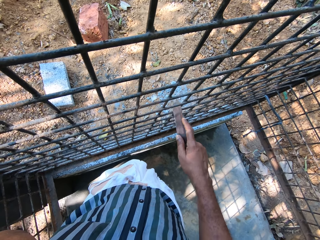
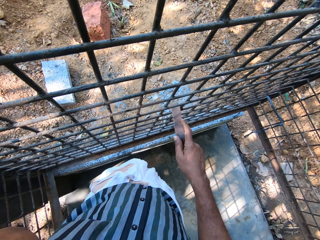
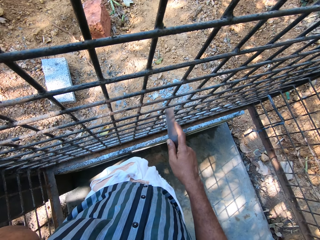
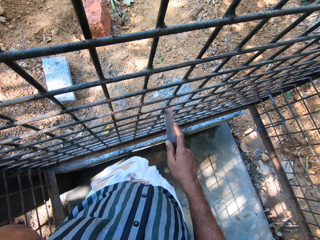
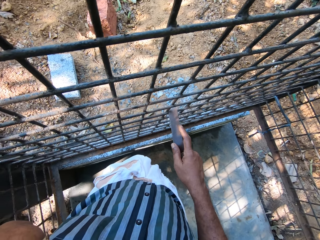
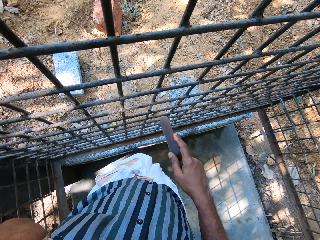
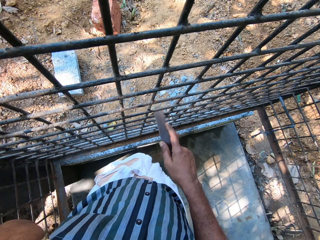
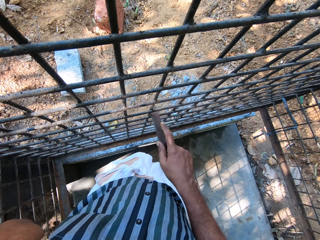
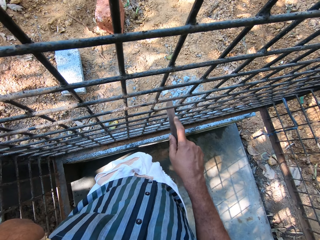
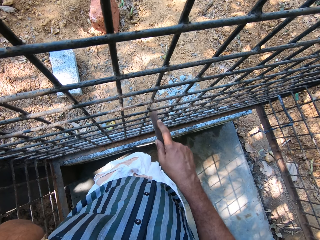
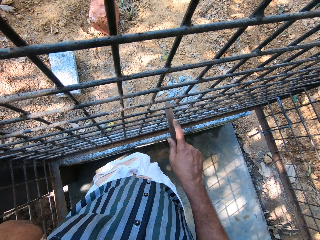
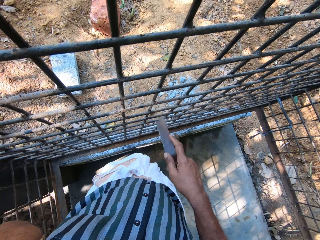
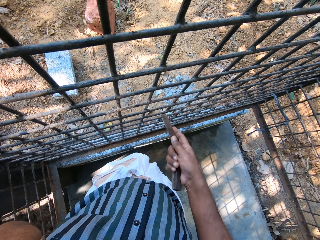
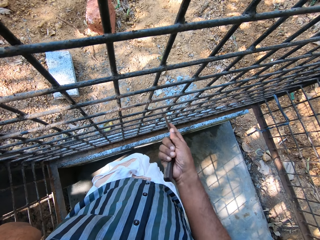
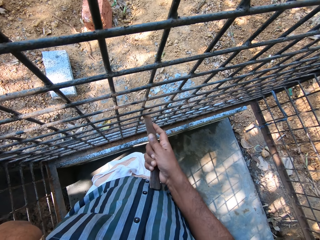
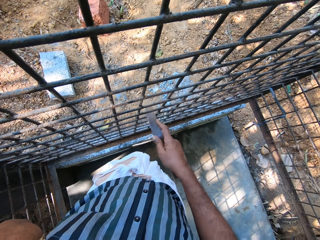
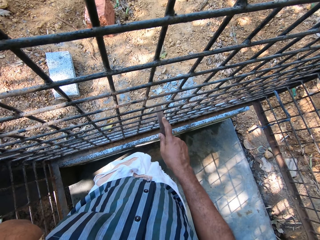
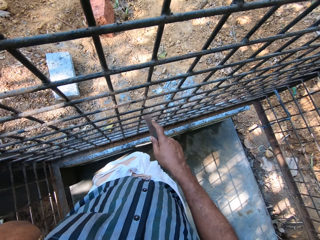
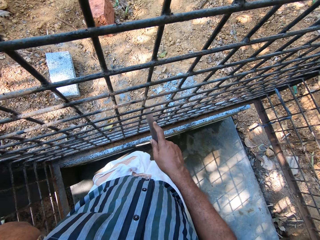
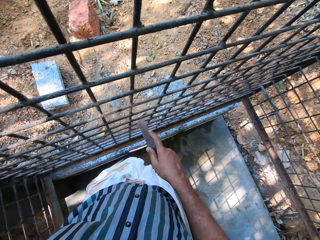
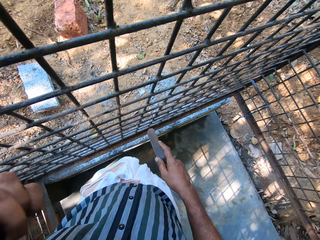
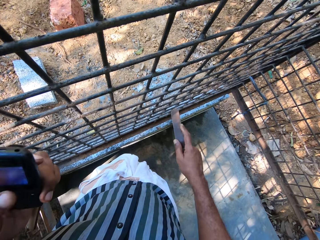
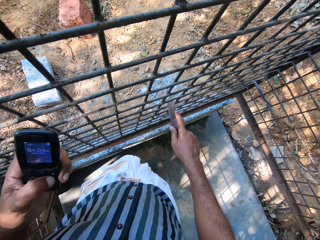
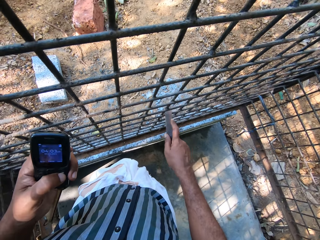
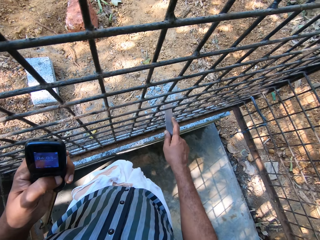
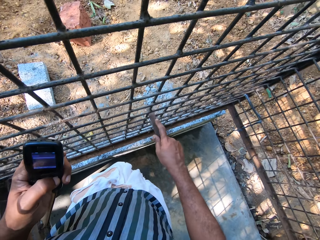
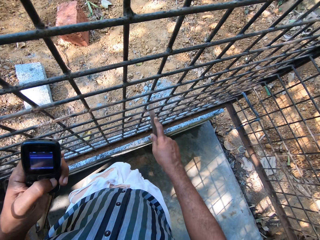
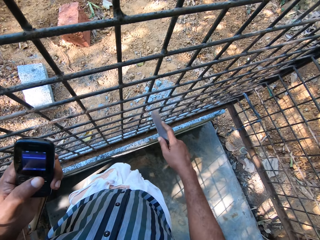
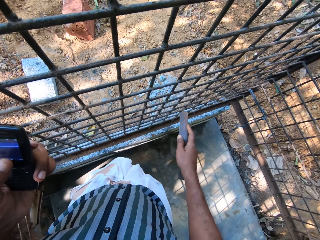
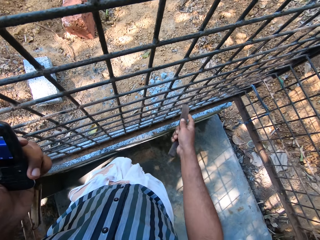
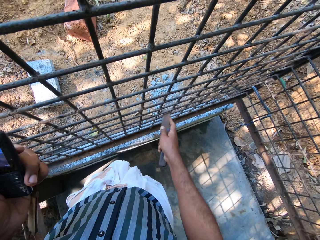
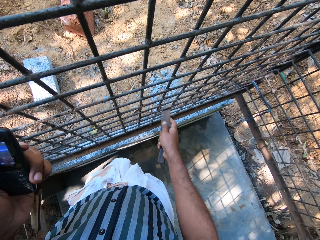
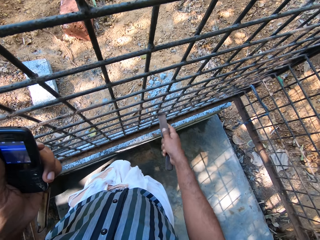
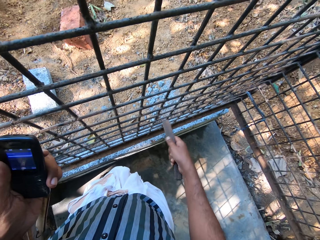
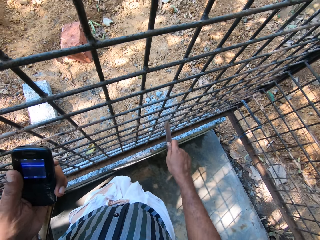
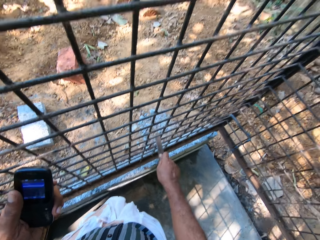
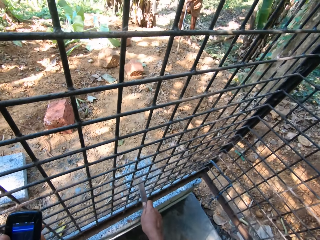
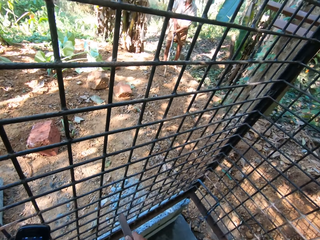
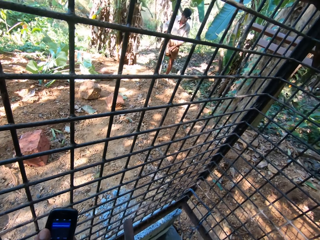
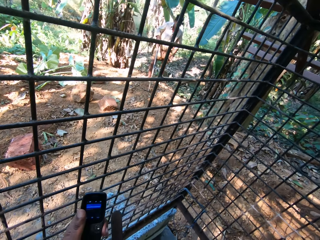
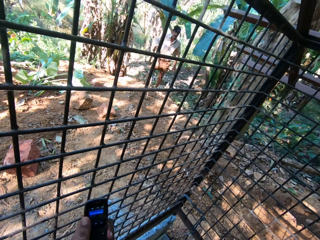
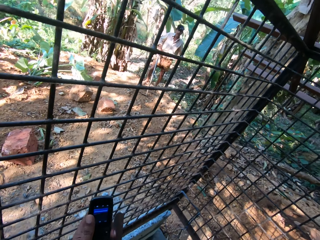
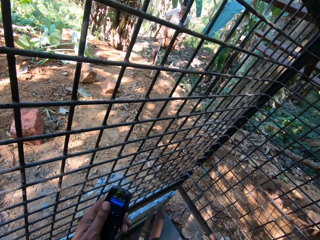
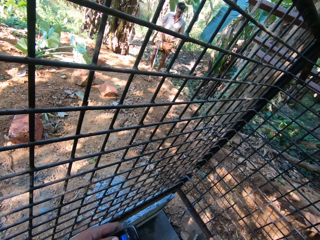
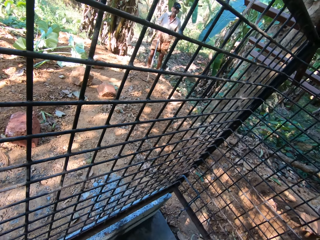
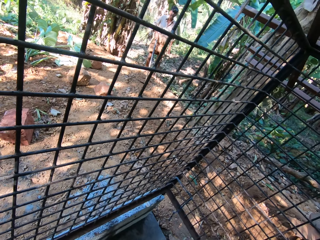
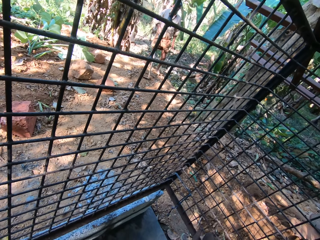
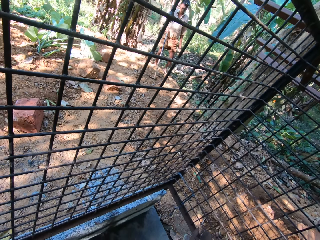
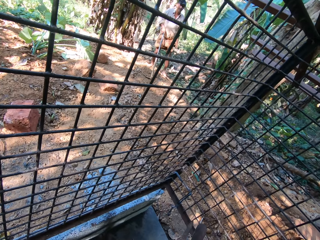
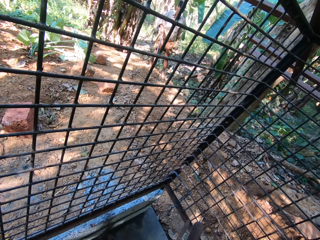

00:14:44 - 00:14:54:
The camera wearer drops the phone from his ear with his left hand. He operates the phone with his left hand. He converses with the man.

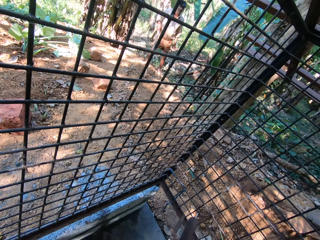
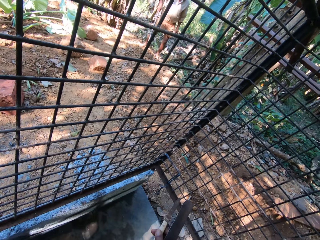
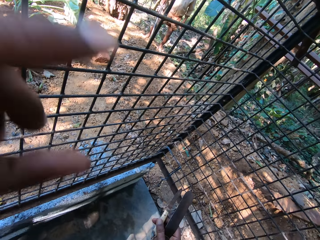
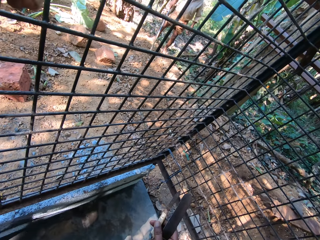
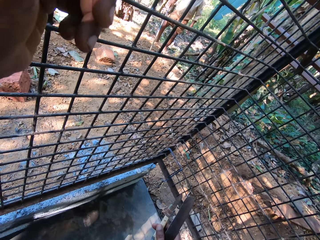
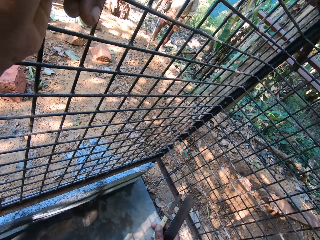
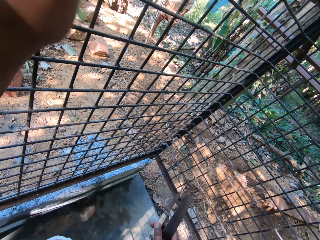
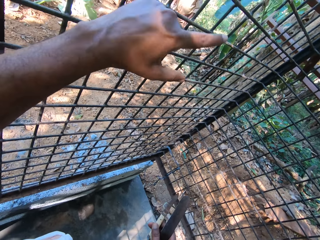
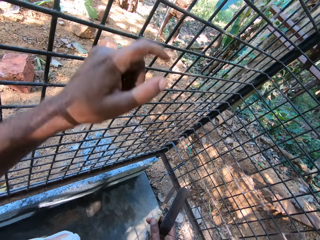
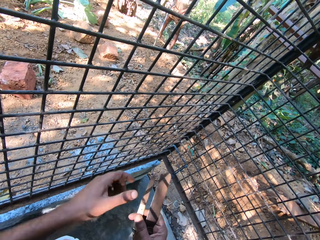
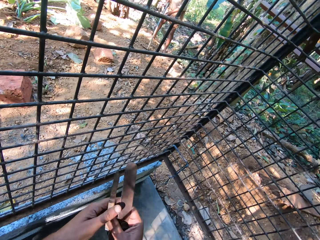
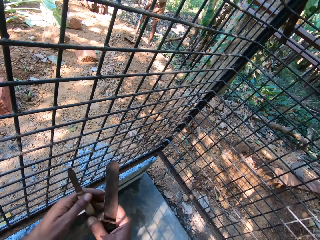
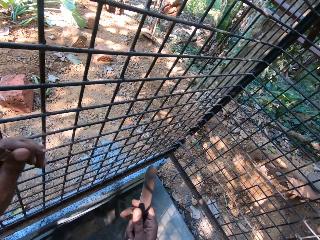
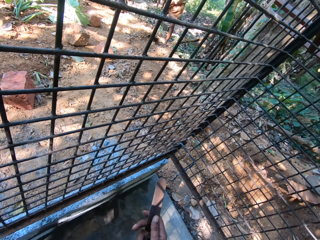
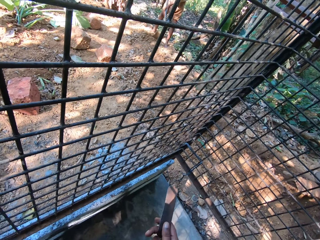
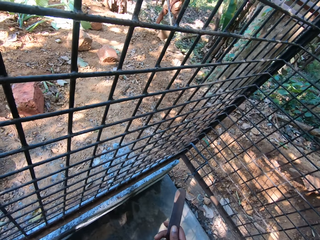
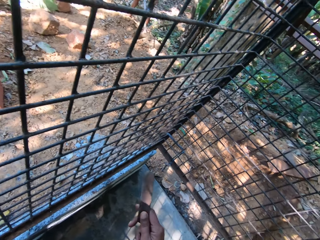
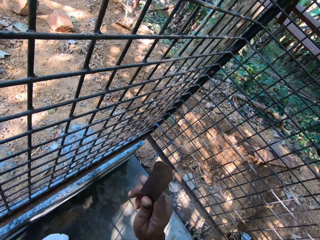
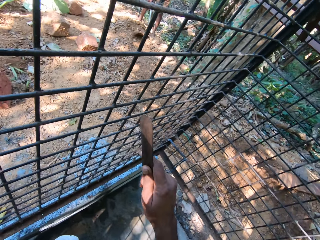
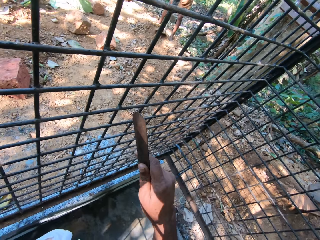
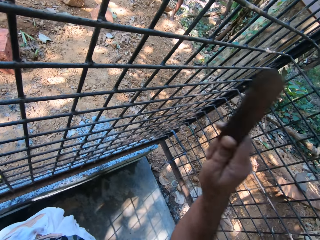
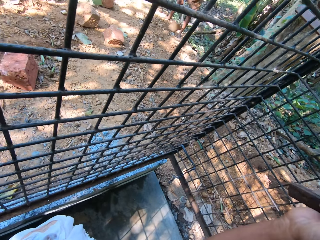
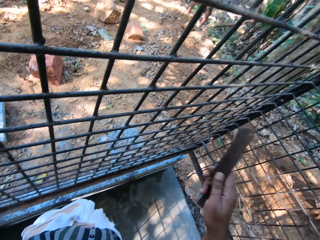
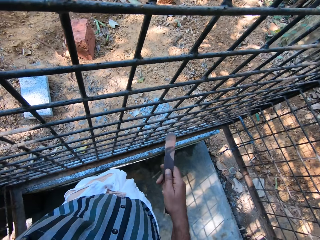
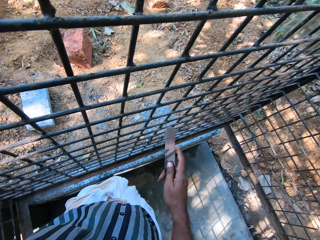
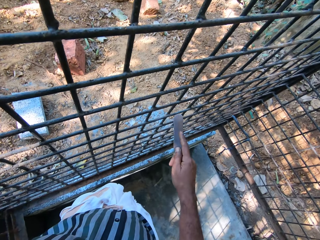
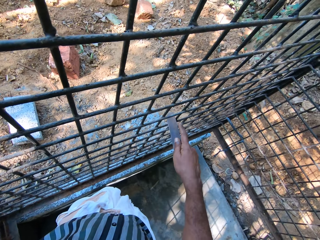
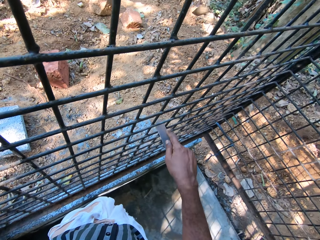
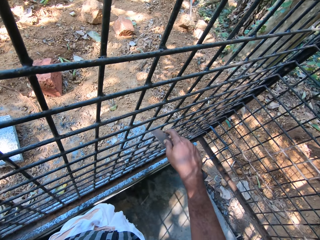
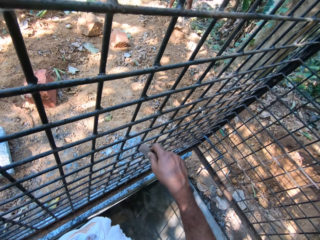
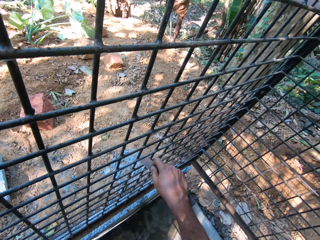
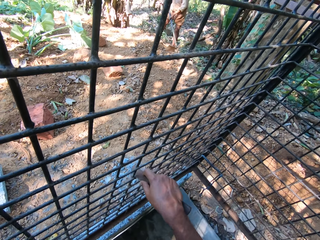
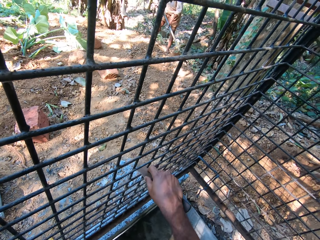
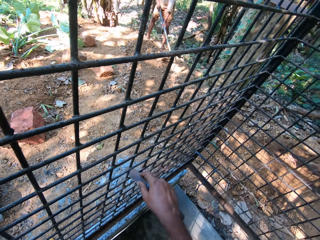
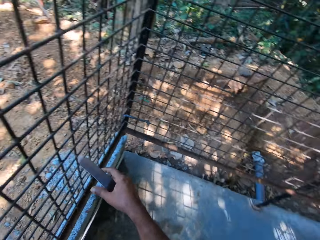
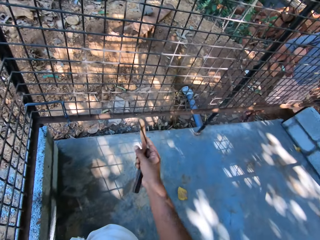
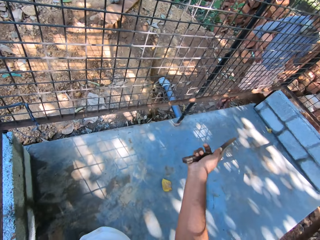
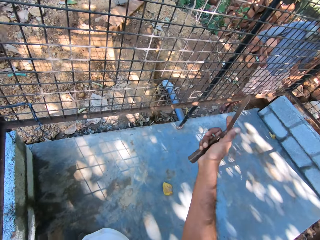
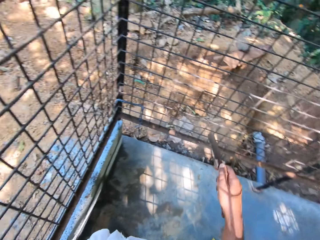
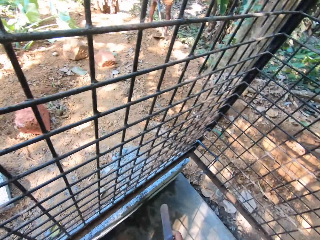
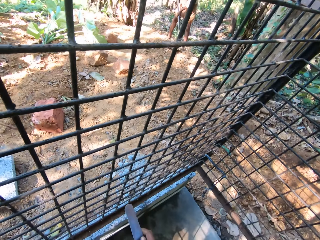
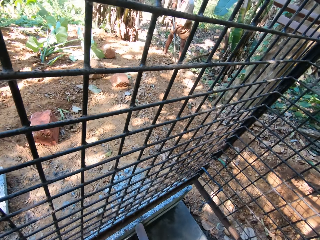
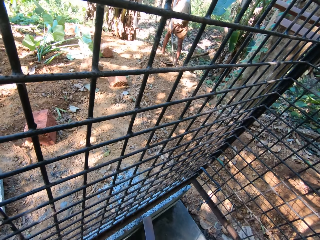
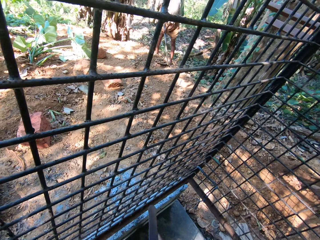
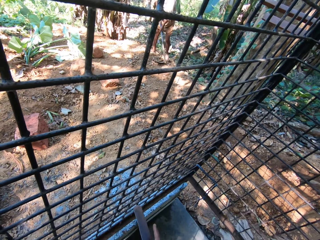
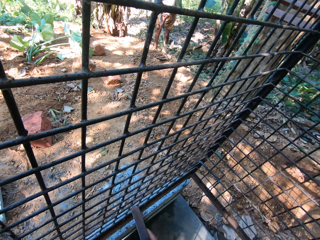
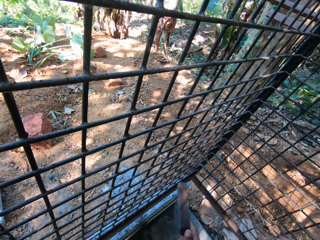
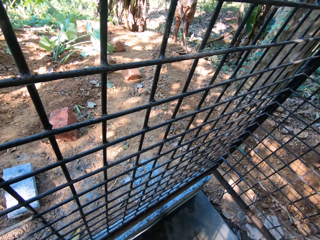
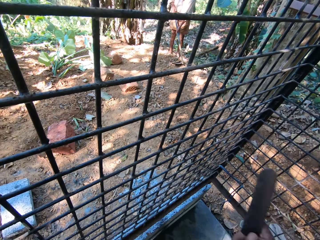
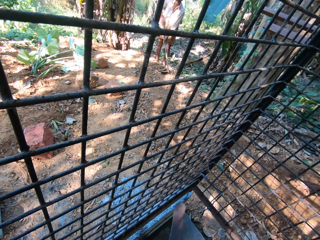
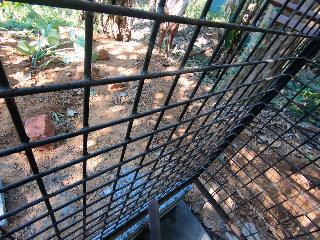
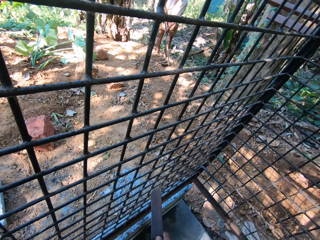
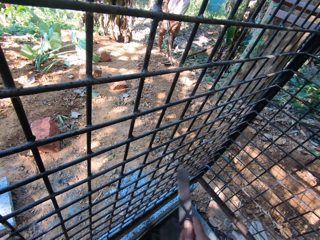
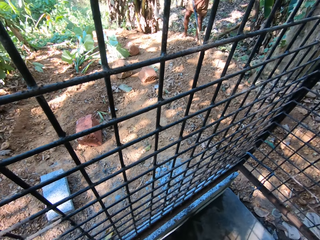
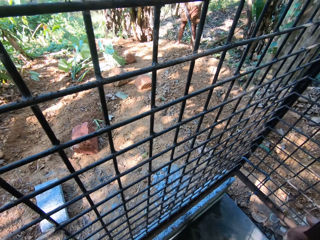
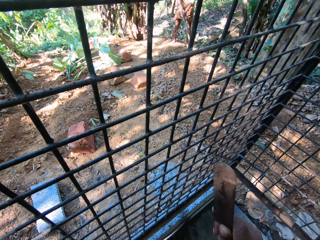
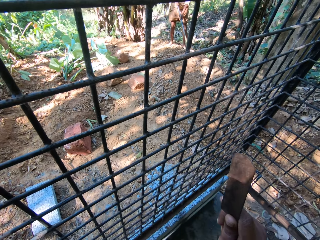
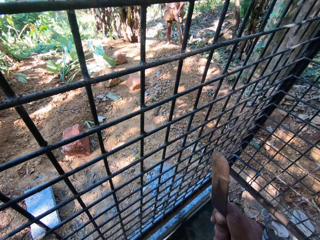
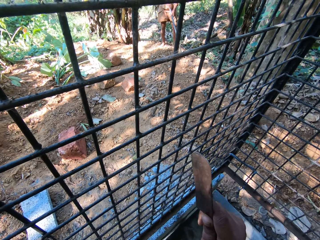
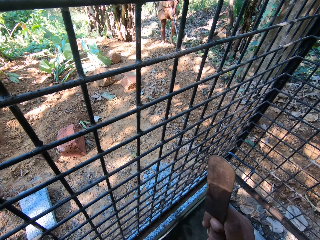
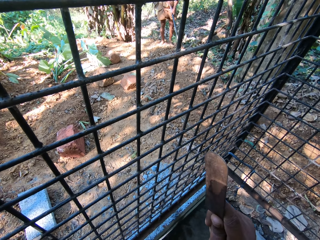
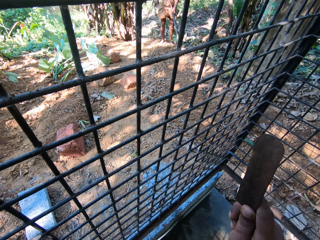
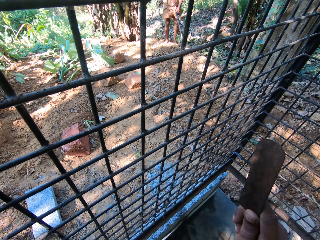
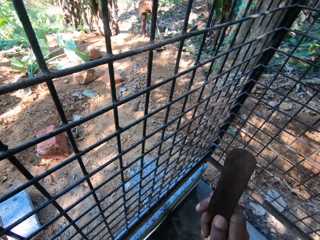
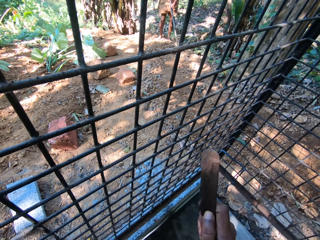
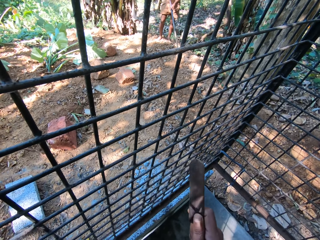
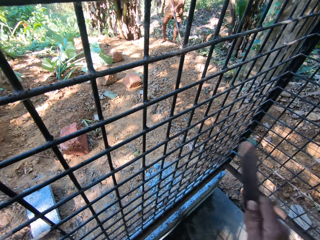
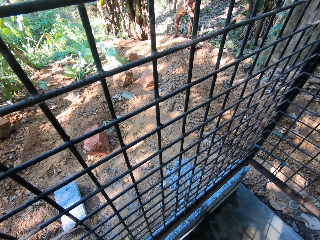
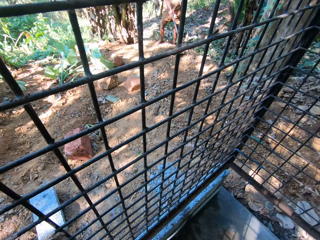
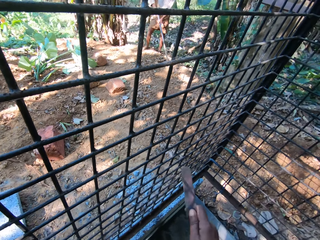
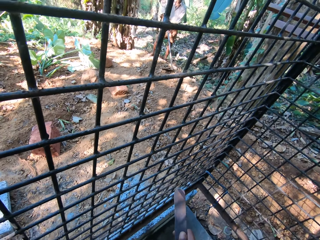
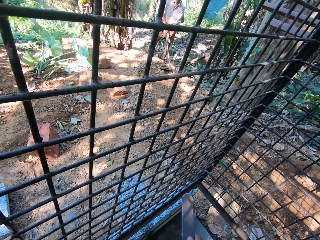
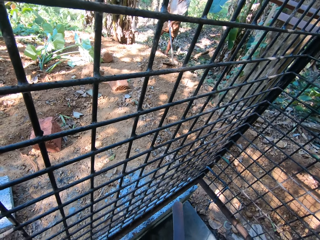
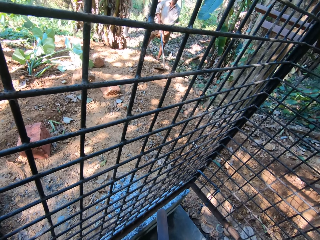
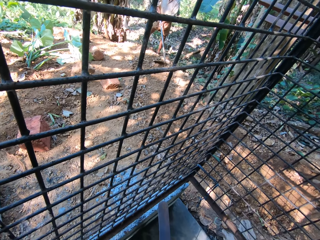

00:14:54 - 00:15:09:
The camera wearer holds the knife in his right hand. He moves his hand. He takes the knife in his right hand with his left hand. The man digs the ground with the hoe in both hands. The camera wearer moves his hand. He scrapes the cage with the knife in his right hand. He interacts with the man.
